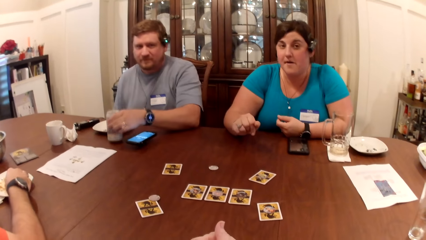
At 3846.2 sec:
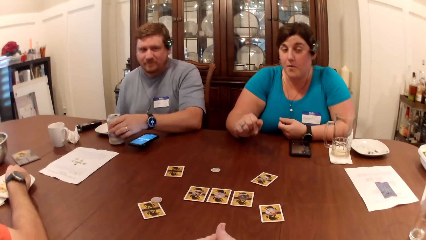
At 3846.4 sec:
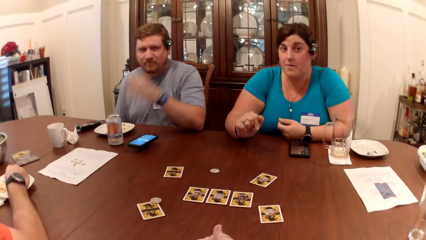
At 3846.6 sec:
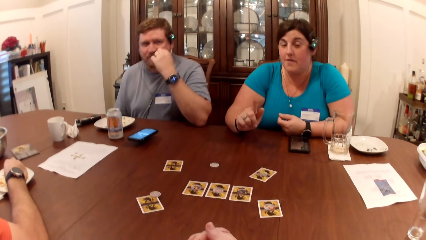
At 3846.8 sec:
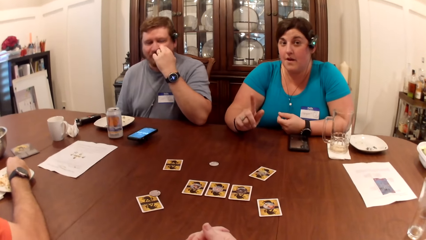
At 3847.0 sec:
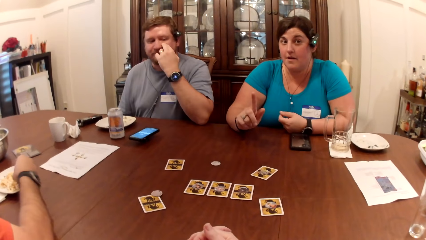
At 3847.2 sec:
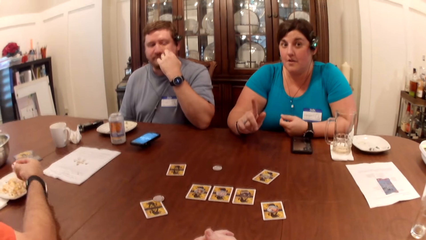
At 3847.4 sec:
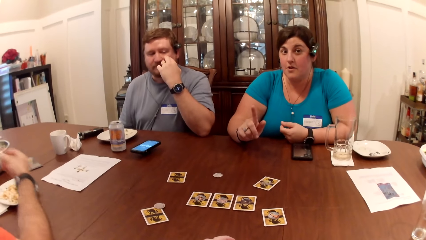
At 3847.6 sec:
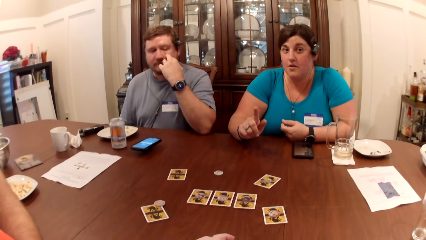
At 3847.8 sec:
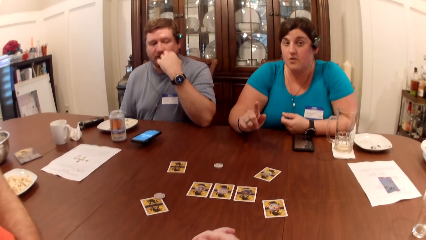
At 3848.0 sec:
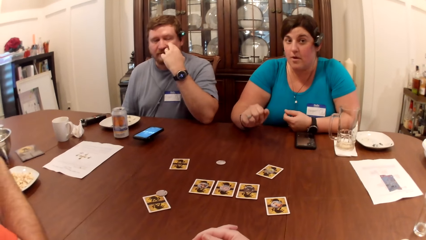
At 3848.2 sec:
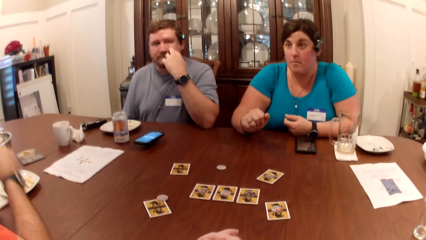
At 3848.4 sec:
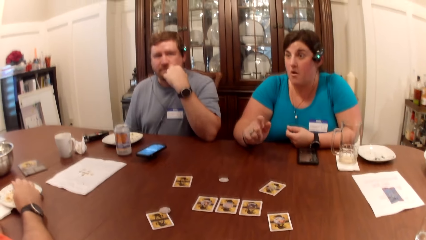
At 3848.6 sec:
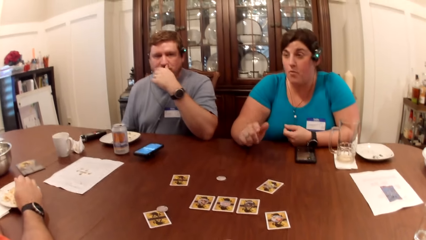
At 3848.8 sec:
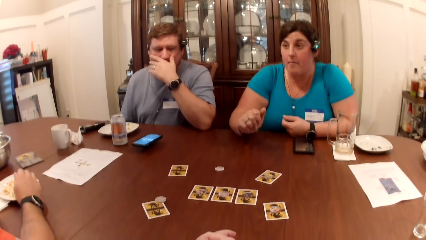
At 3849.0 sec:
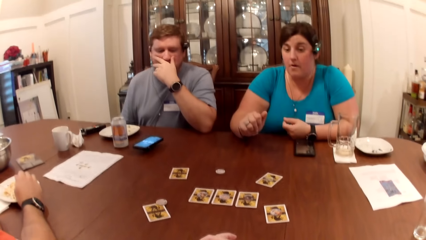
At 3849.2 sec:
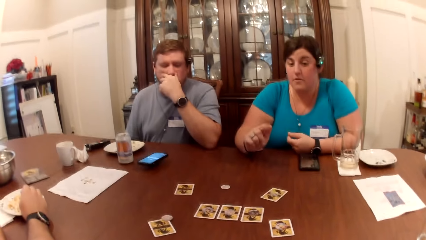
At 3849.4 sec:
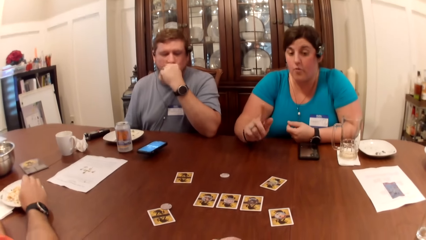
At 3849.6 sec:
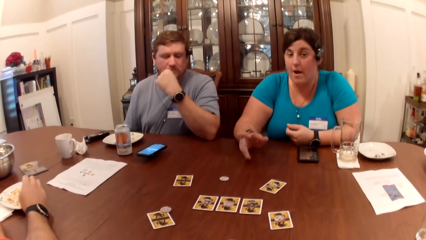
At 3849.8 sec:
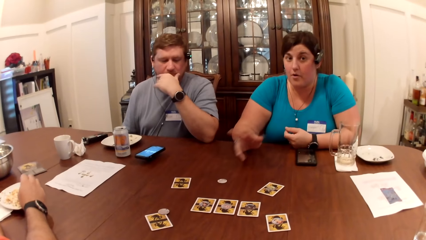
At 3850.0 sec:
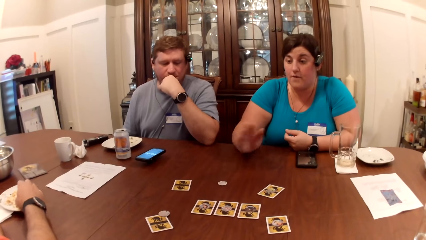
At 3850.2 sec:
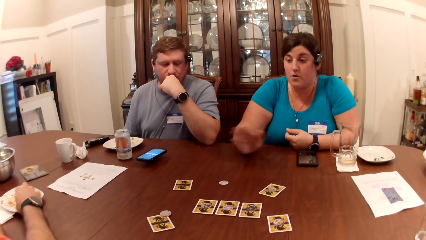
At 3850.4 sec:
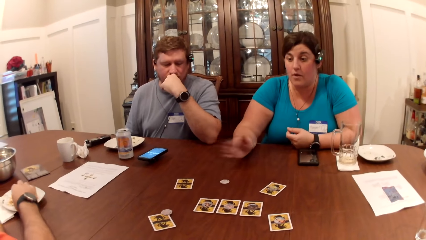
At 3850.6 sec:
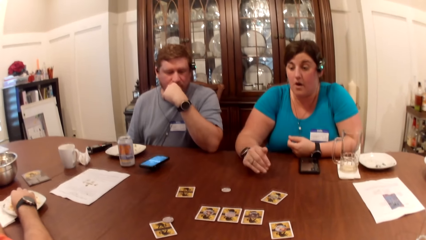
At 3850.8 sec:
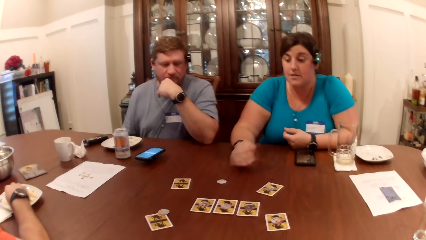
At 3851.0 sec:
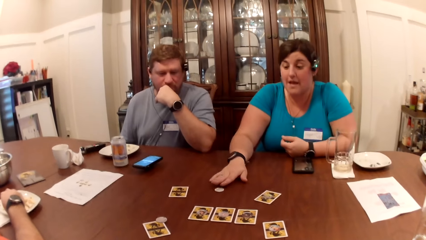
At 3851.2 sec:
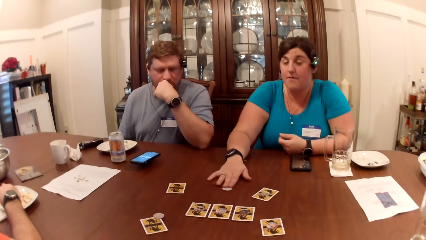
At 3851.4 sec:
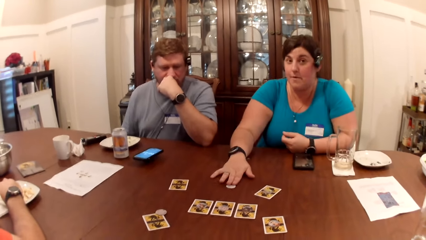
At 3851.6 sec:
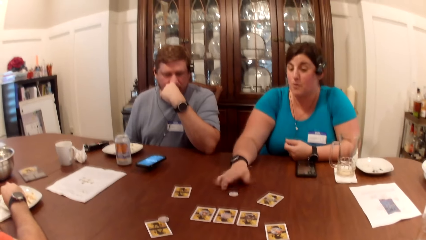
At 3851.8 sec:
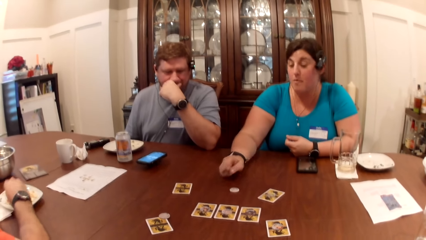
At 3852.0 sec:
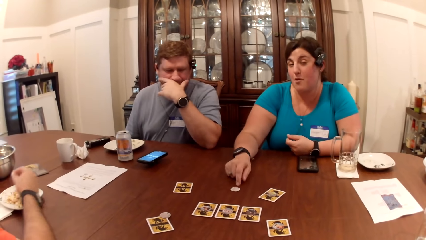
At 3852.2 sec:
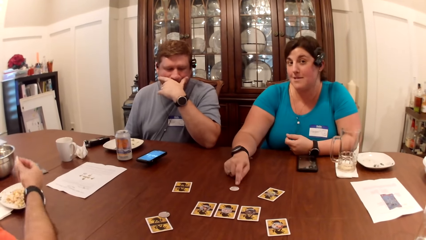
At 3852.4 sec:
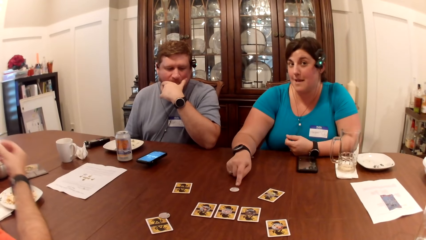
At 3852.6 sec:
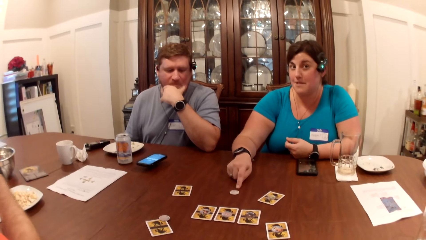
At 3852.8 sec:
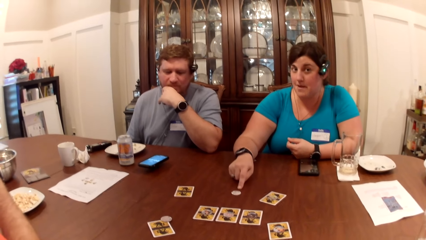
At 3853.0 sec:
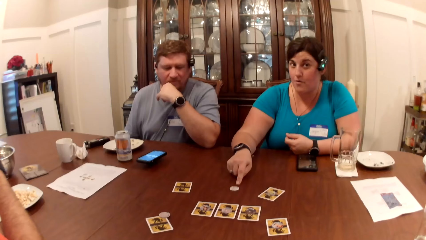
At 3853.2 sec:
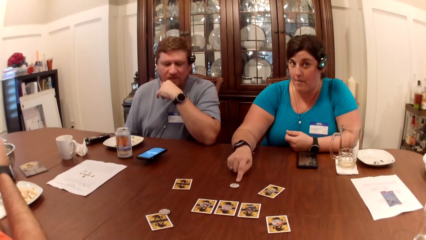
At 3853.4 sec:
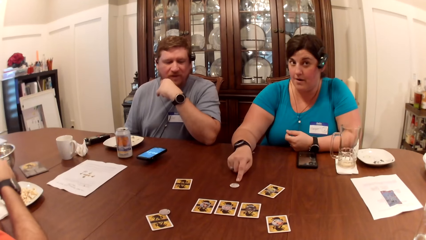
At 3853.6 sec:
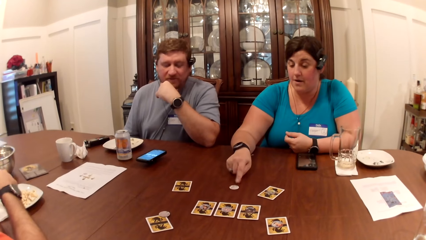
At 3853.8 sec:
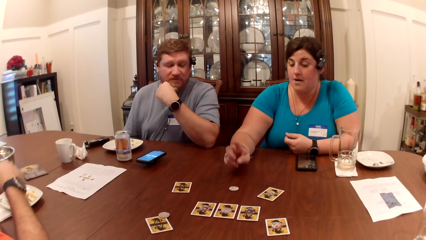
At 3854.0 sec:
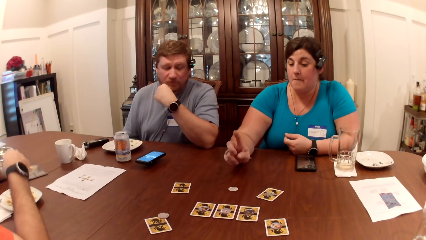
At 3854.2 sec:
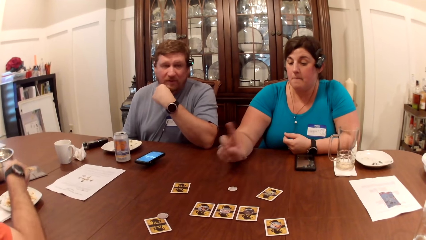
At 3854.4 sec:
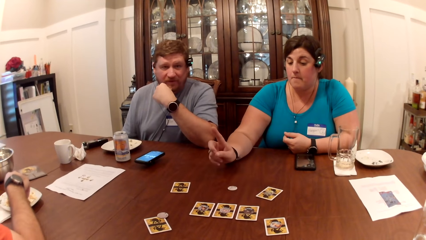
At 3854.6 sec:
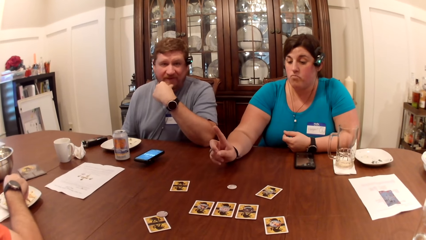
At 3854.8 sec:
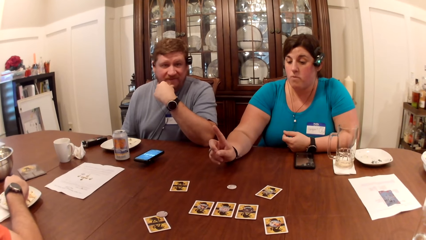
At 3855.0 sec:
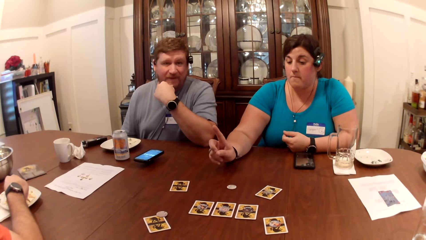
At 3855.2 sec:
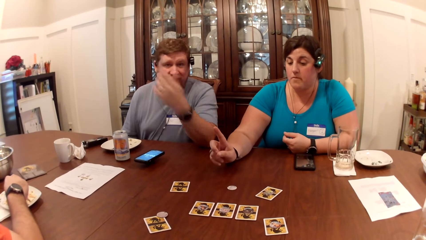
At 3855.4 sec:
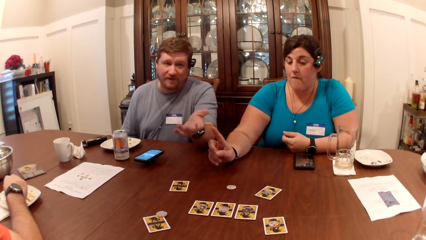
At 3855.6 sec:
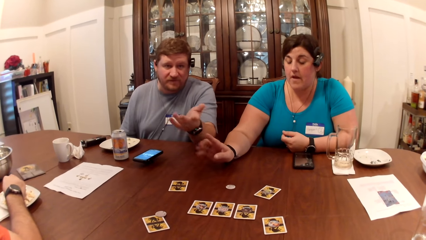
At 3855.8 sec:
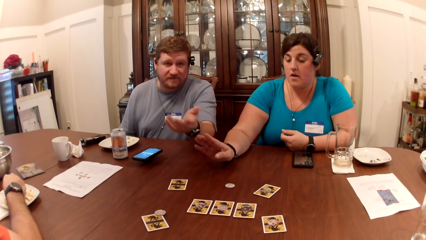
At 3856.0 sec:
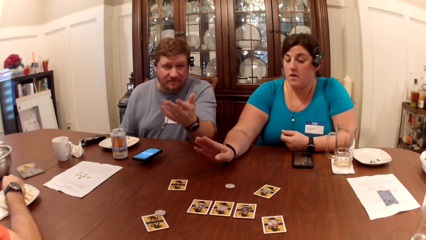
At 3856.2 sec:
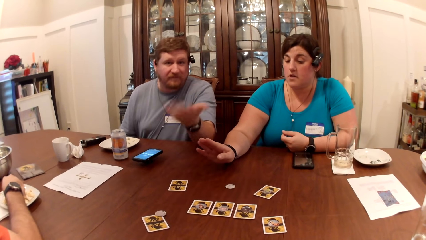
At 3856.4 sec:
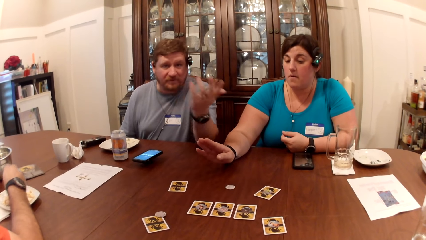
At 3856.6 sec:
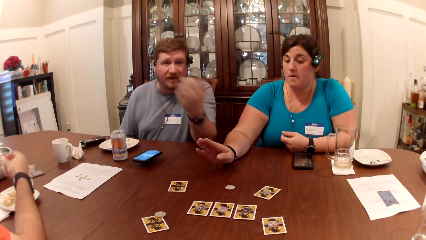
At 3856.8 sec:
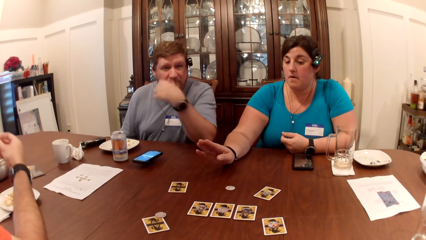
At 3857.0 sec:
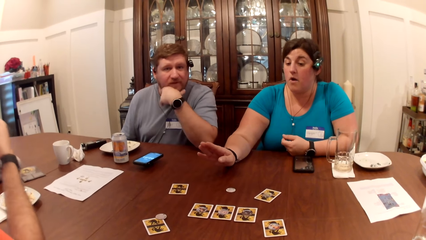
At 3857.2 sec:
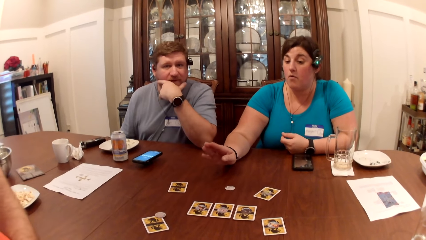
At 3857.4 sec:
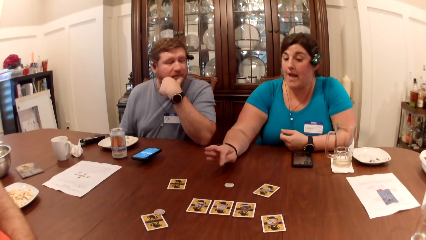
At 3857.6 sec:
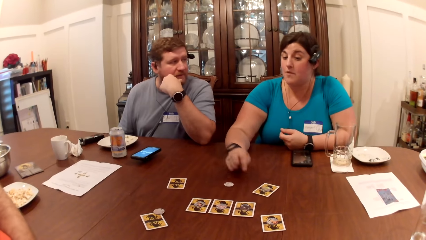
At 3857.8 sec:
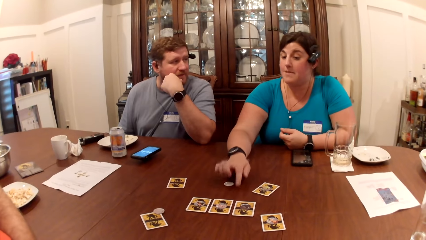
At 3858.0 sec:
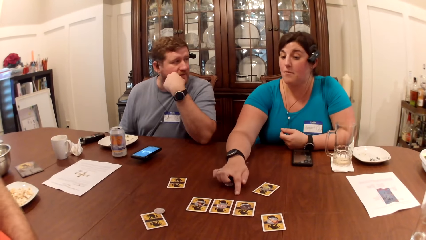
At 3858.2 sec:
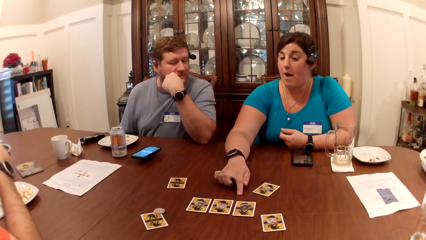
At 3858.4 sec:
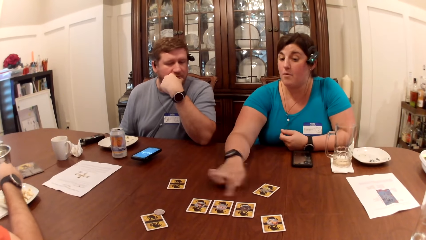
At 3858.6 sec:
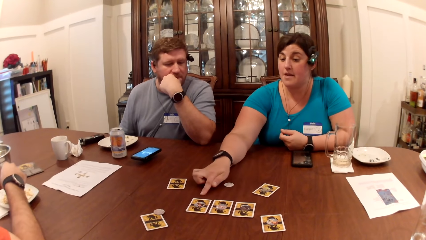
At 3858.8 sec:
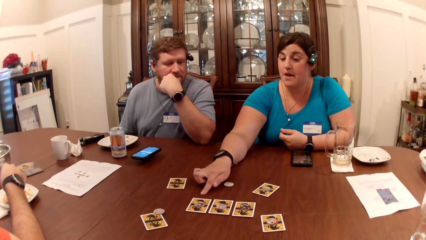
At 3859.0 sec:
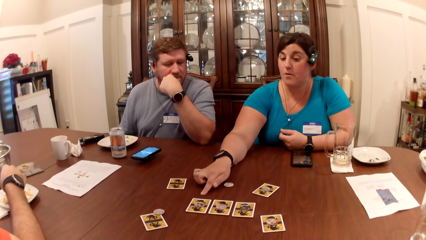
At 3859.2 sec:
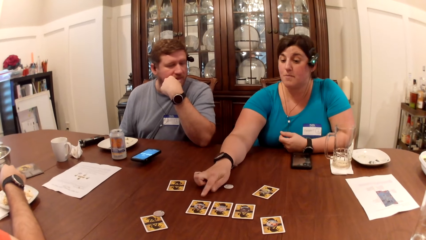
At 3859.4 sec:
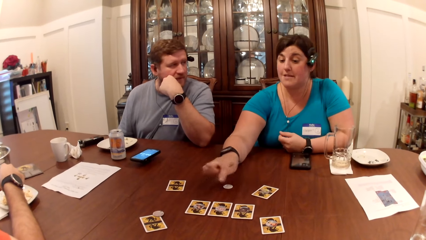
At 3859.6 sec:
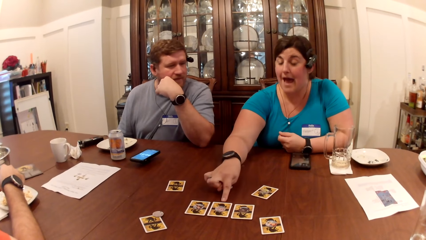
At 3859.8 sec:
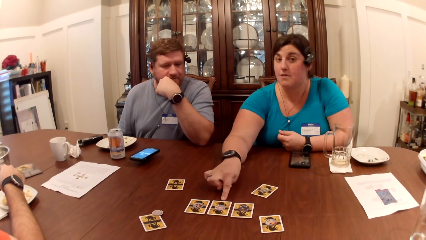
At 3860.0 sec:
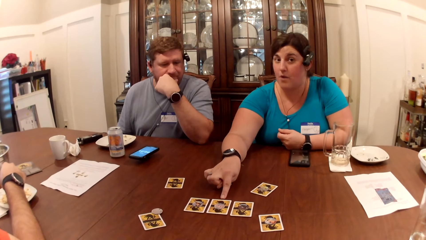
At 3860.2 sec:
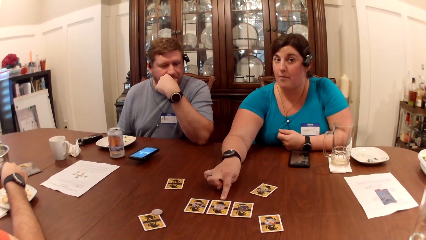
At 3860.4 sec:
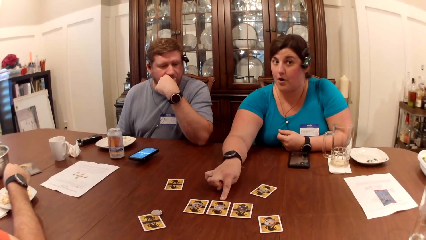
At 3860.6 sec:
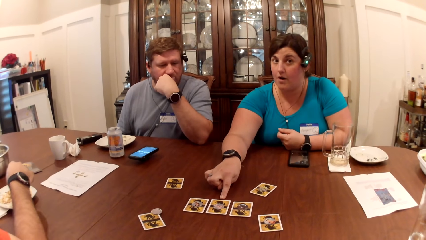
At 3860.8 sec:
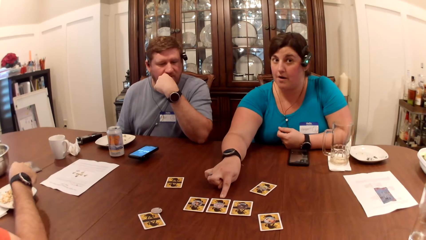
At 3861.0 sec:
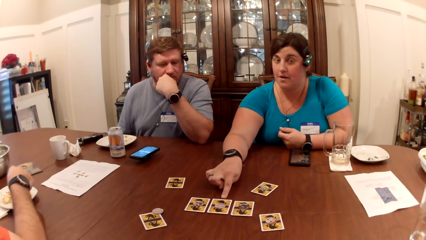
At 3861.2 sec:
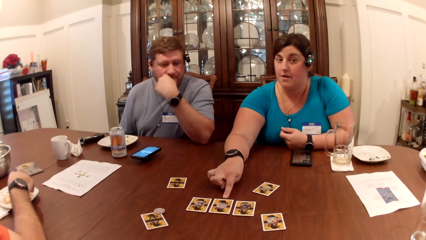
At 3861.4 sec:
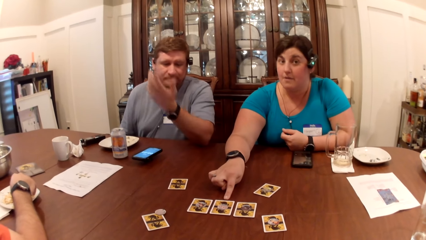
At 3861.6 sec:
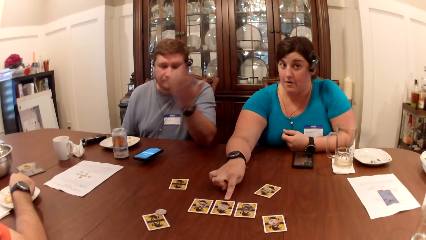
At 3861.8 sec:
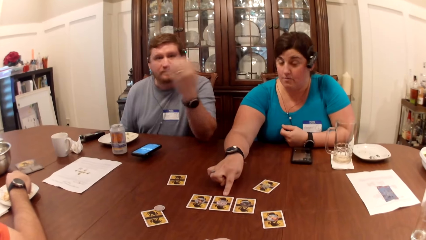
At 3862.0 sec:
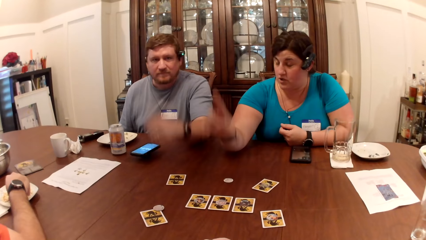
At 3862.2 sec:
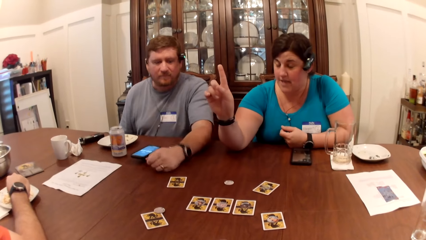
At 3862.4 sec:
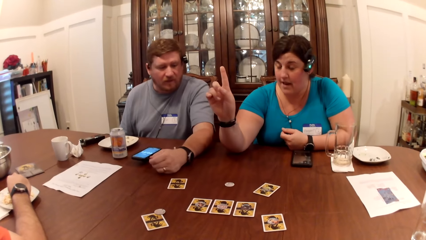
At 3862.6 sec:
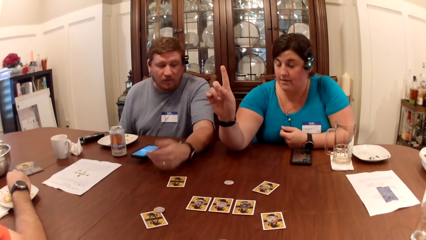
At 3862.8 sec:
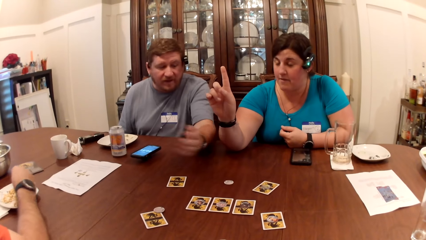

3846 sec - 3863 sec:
A man picks food from the plate on the table with his right hand. Another man places the can in his left hand on the table and touches his face with his left hand. The camera wearer converses with a woman. The first man picks food from the plate on the table with his right hand. Another woman moves a chip on the table with her right hand. The camera wearer converses with the first man. They converse with the first woman.
